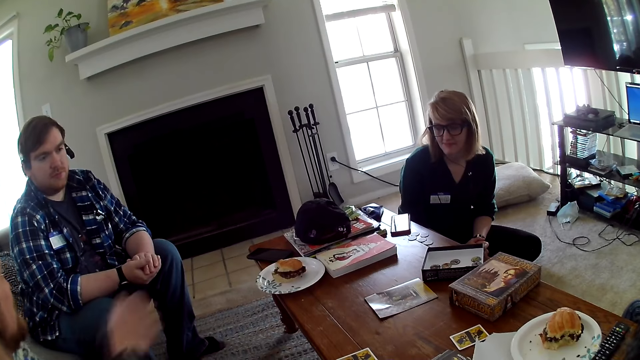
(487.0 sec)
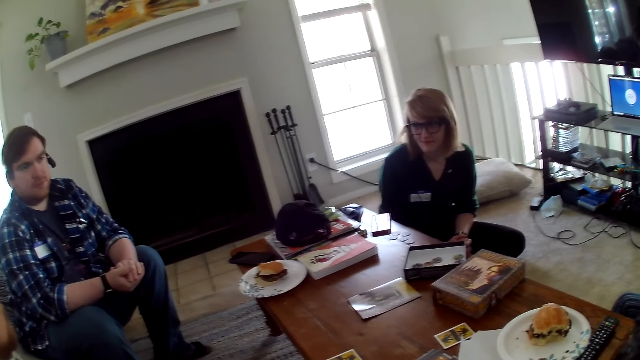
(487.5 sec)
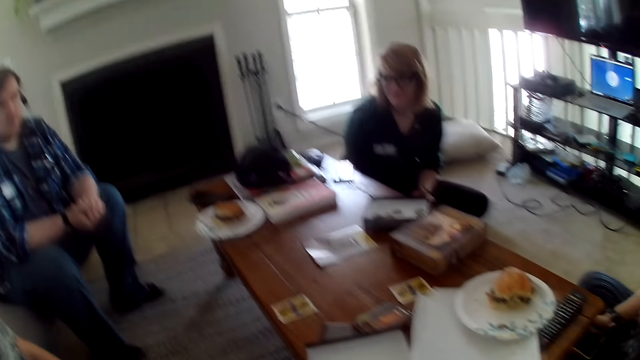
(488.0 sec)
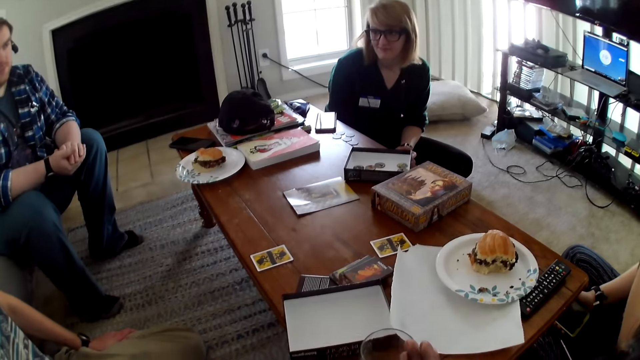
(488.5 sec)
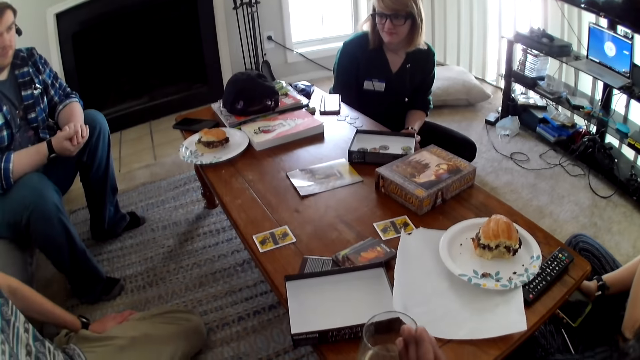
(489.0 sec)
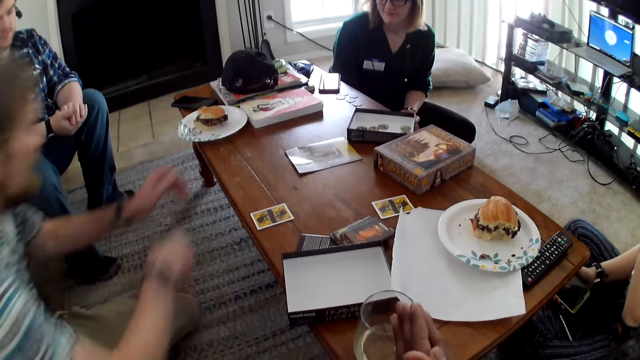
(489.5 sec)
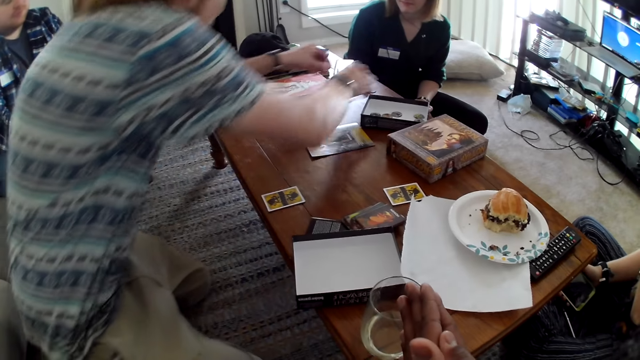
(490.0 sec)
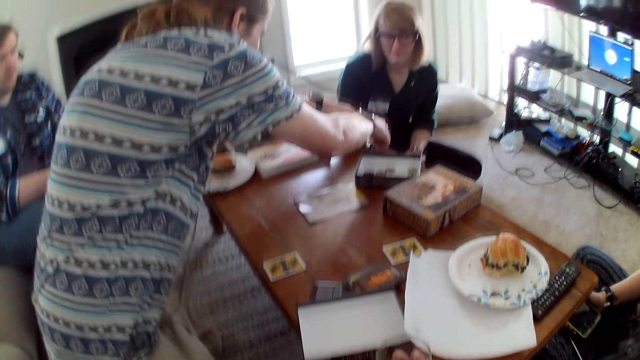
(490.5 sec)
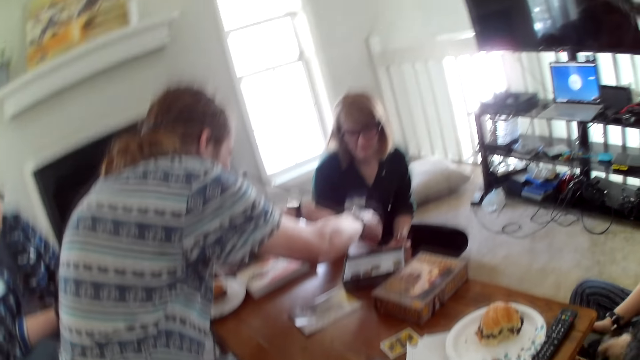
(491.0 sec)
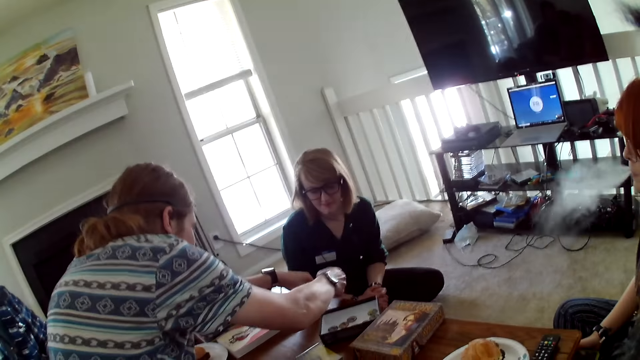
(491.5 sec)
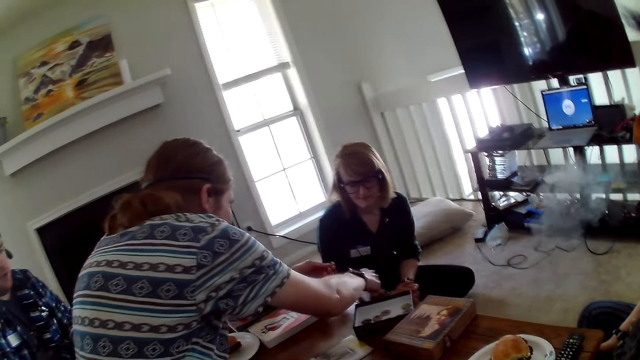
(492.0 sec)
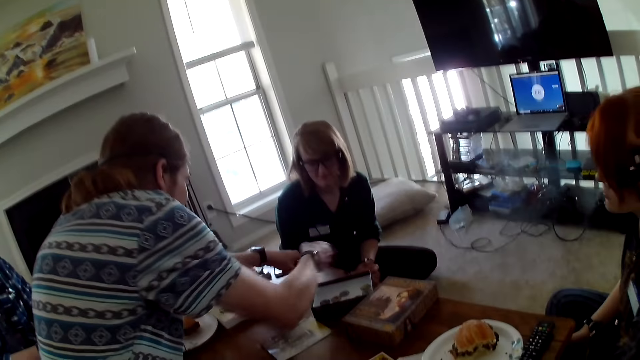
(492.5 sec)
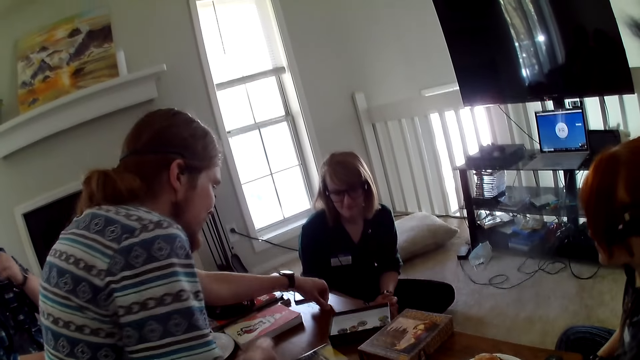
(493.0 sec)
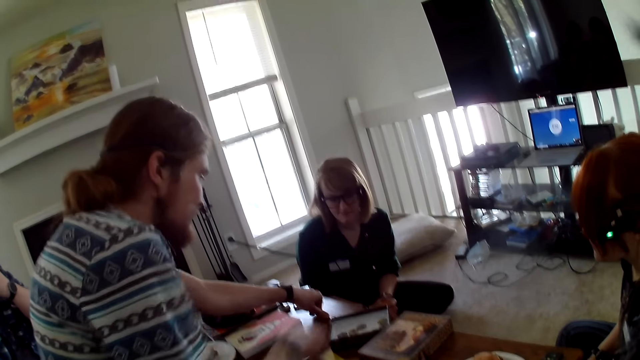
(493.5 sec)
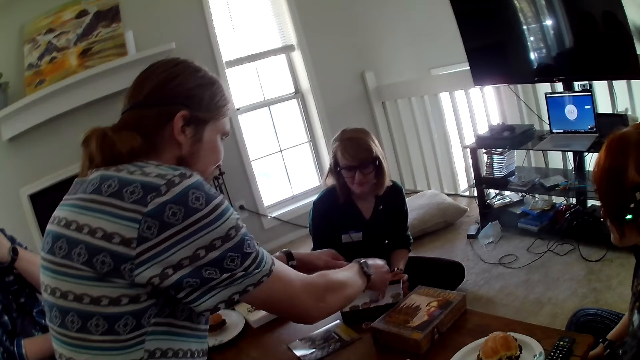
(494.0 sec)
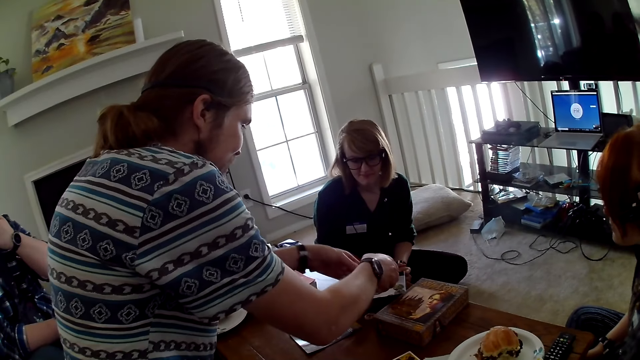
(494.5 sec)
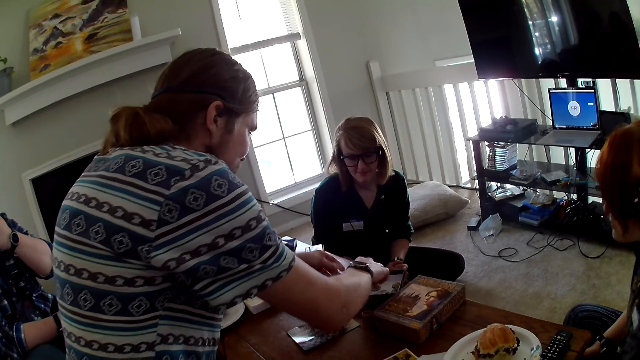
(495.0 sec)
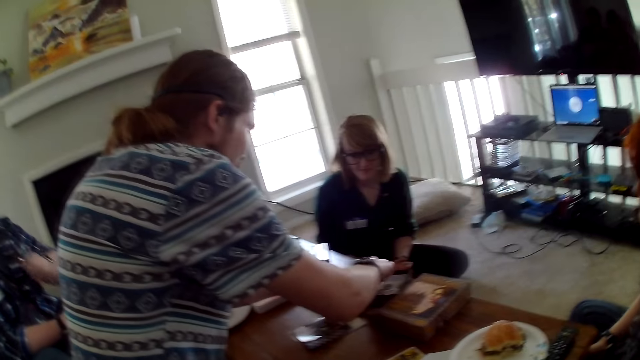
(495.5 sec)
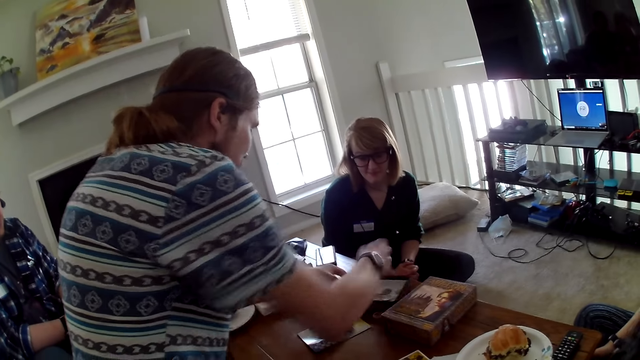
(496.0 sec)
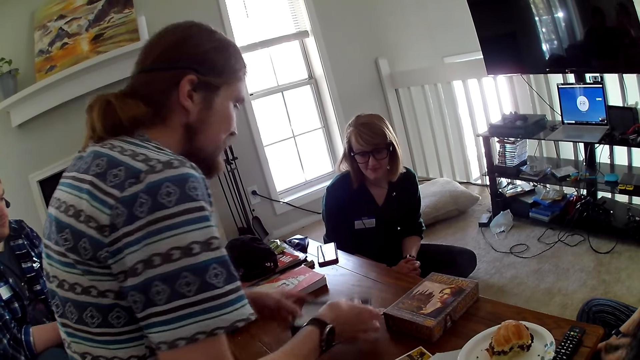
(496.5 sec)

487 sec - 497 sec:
A man picks up something. The man picks up an object from the table.

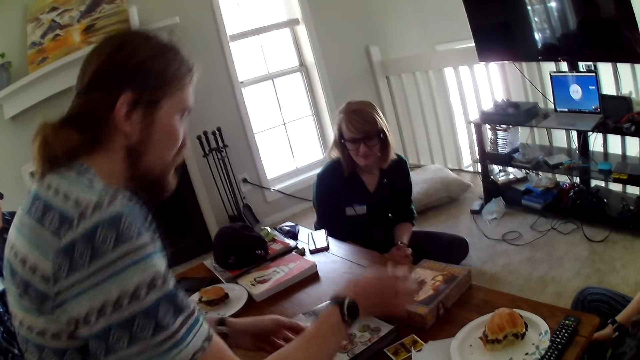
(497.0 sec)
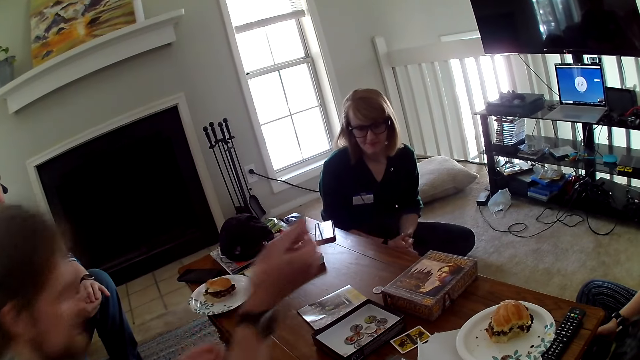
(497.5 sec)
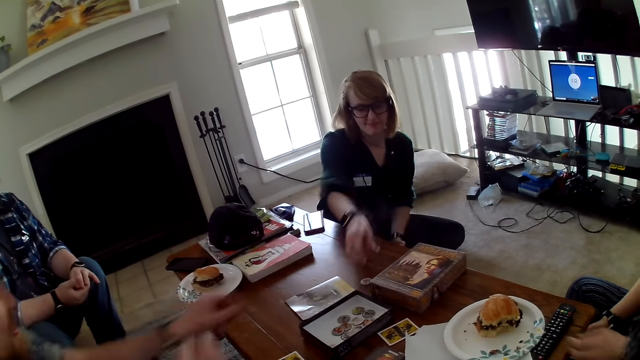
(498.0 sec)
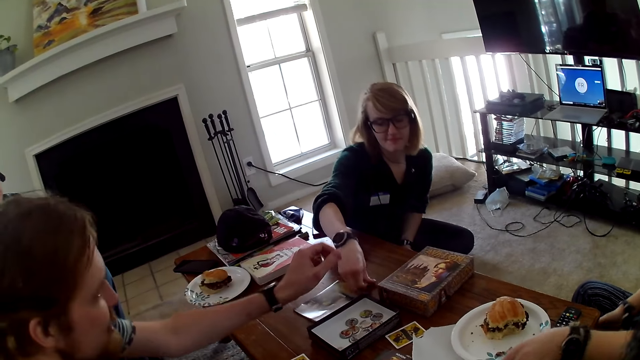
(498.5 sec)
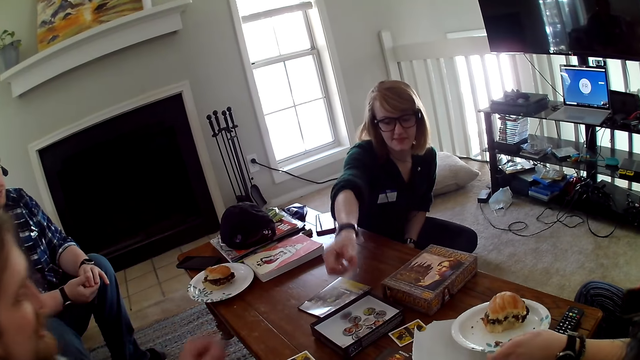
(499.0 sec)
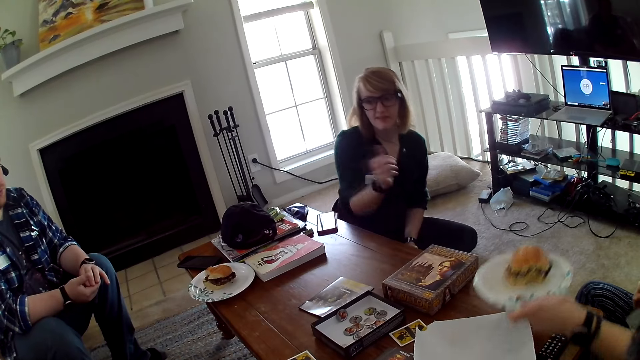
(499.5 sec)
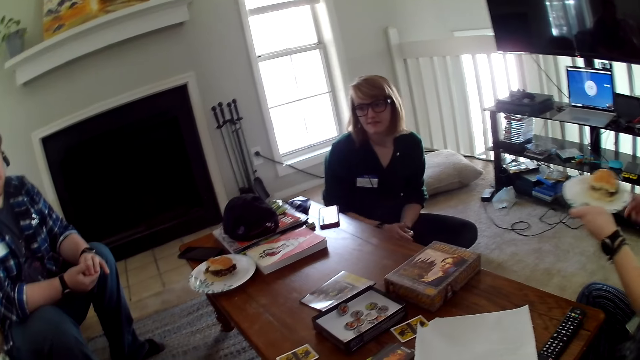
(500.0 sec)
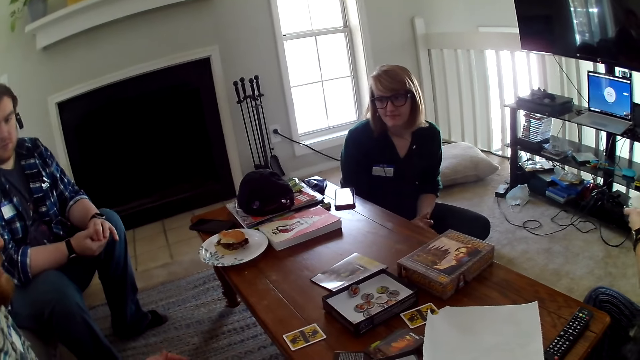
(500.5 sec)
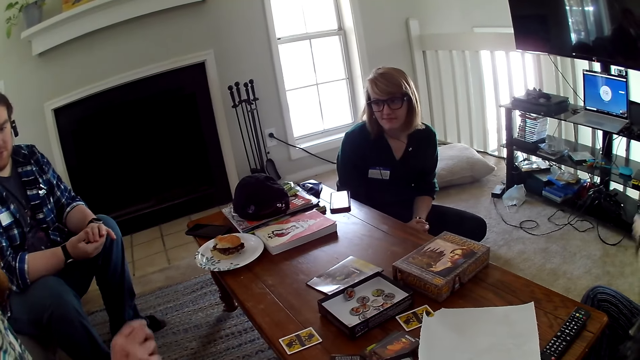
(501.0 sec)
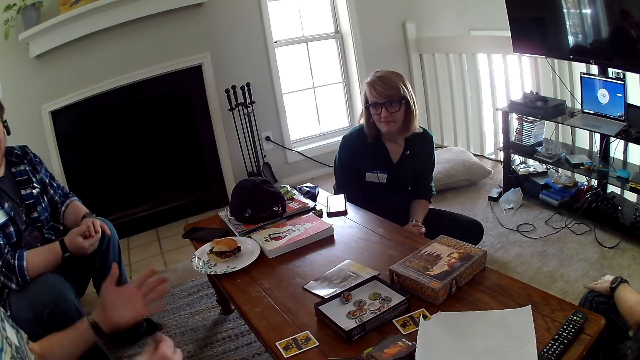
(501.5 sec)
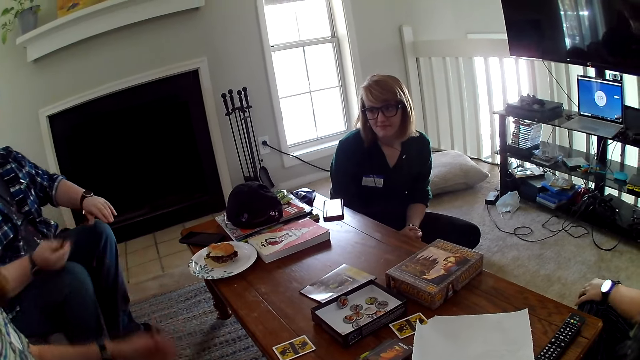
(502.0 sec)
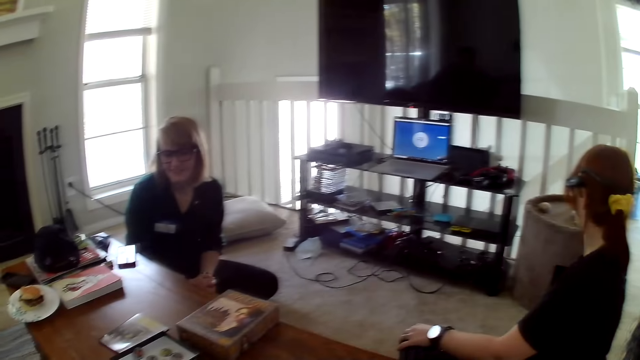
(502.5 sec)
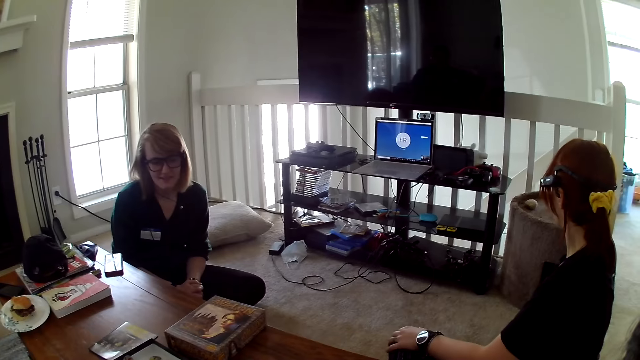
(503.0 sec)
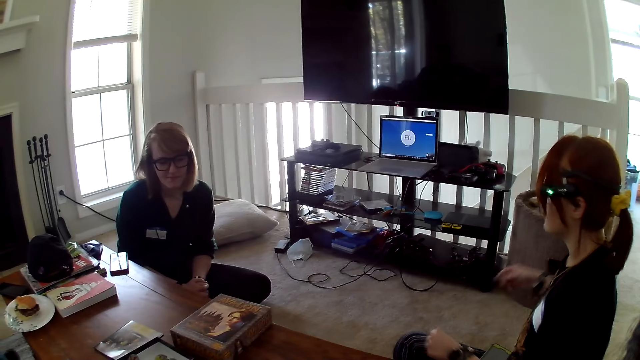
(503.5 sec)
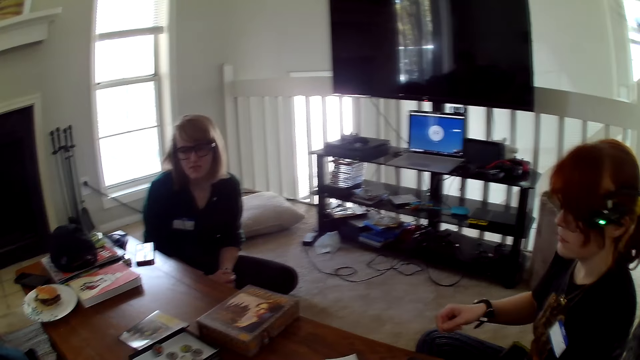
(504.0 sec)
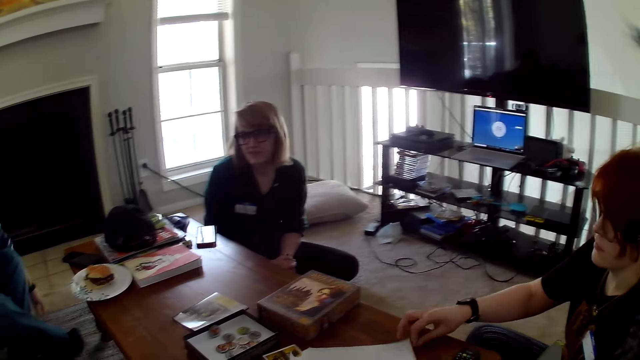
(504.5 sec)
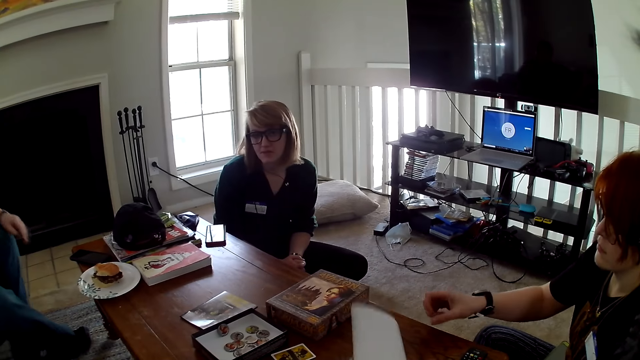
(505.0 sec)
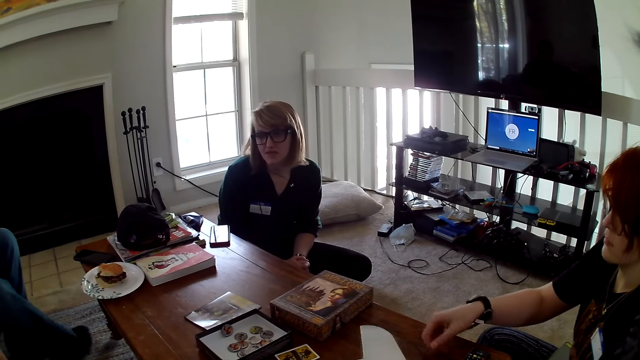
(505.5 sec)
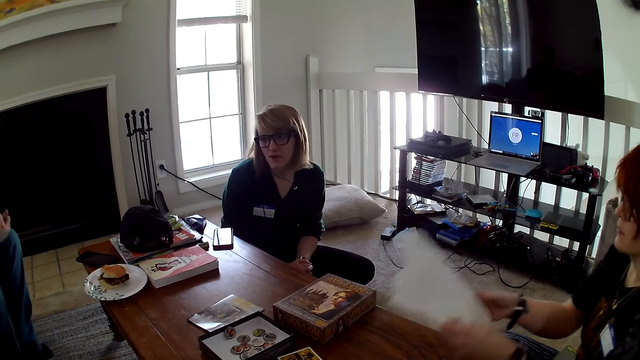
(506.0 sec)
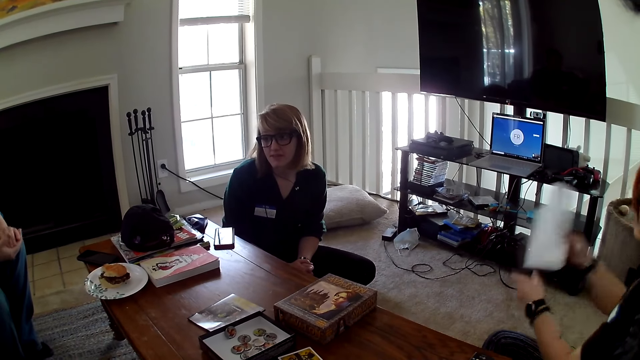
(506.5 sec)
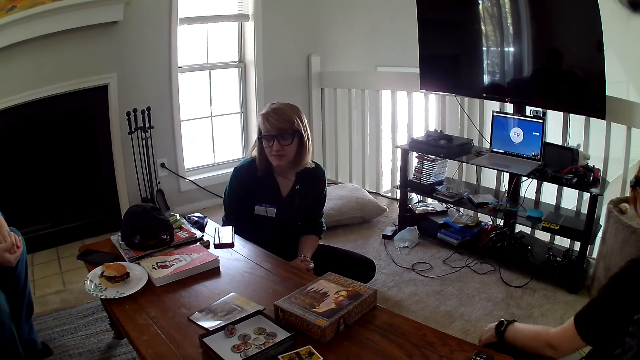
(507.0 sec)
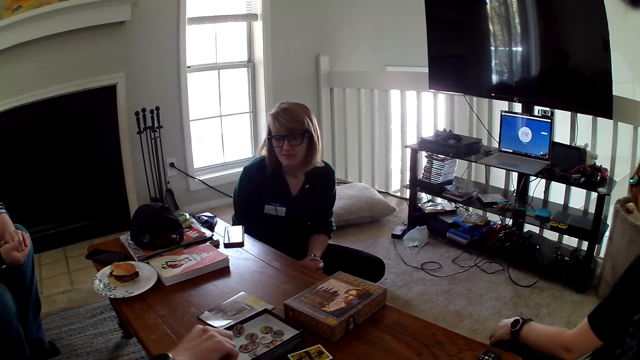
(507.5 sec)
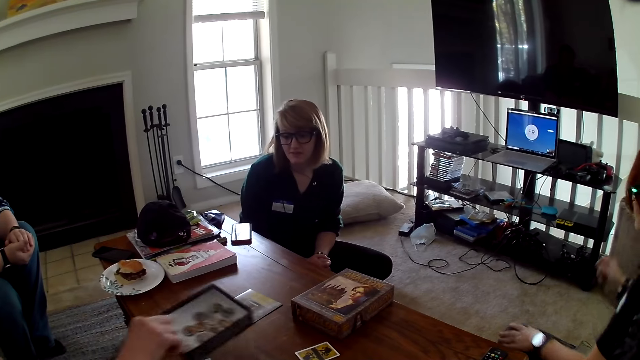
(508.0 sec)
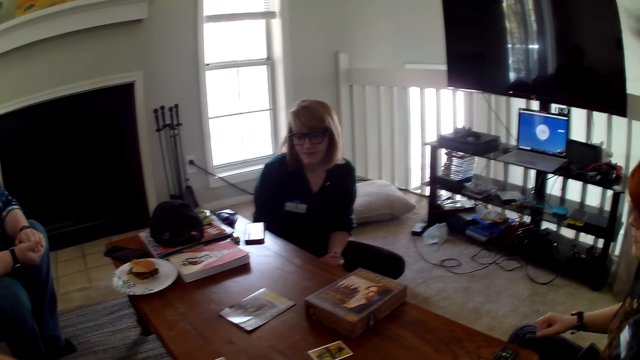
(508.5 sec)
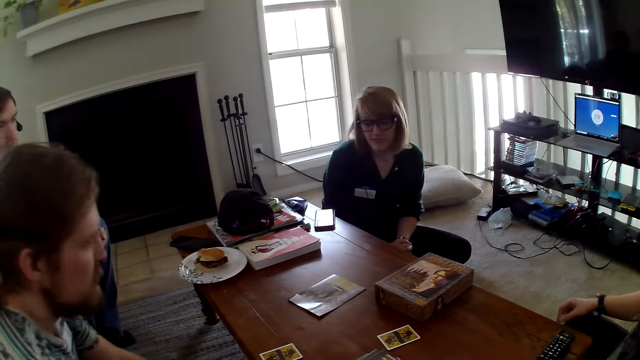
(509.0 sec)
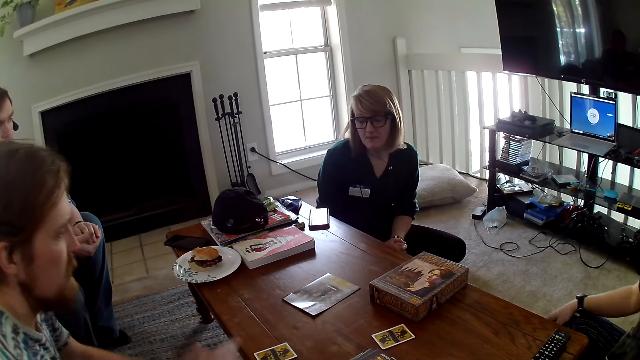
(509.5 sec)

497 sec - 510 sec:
A man sits down. A woman moves a plate of burger. Another woman moves the plate. The other woman picks up the paper.
